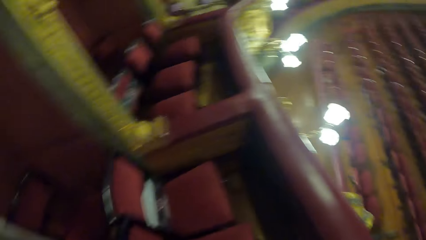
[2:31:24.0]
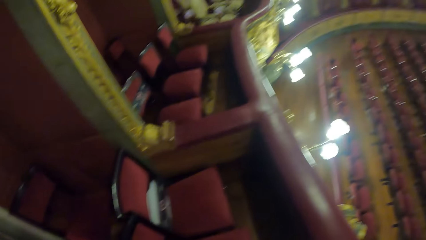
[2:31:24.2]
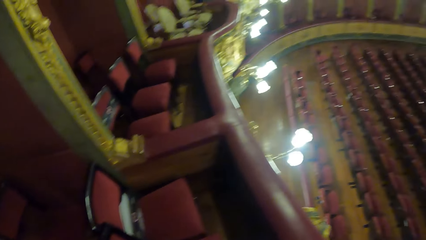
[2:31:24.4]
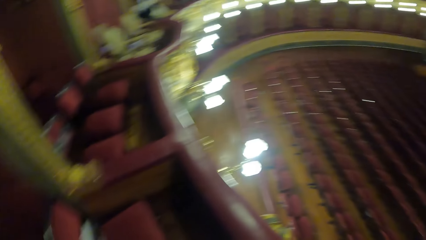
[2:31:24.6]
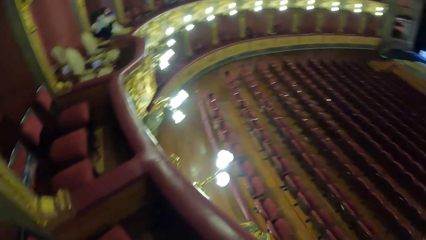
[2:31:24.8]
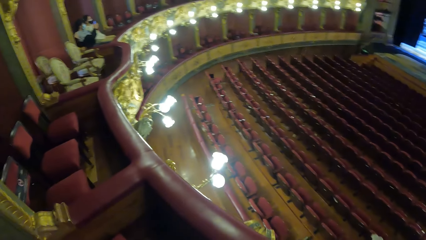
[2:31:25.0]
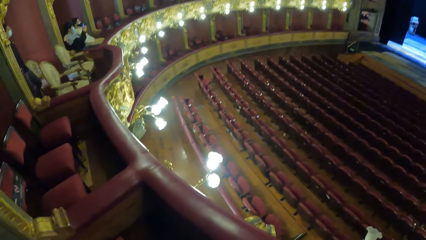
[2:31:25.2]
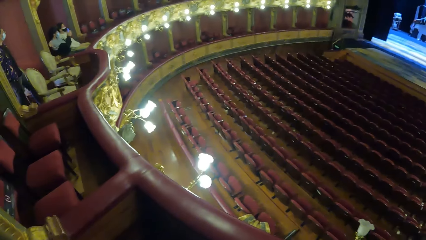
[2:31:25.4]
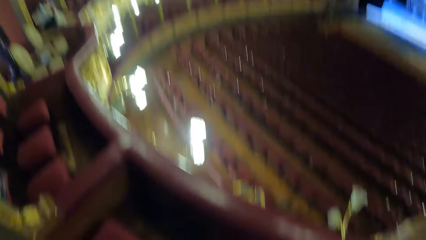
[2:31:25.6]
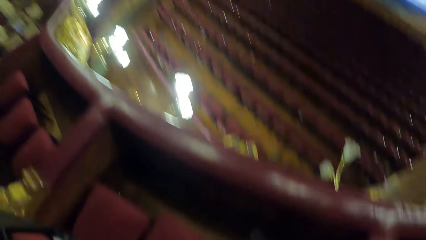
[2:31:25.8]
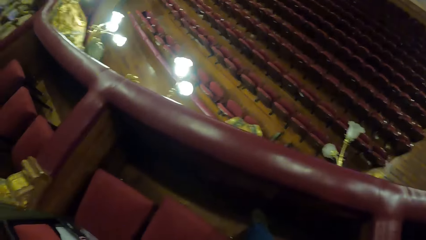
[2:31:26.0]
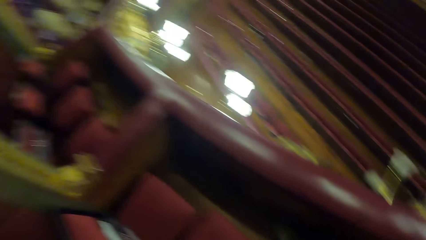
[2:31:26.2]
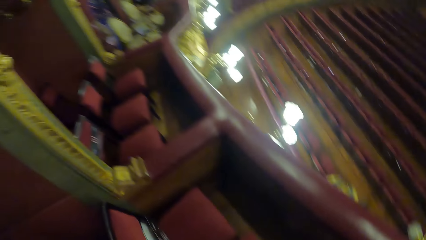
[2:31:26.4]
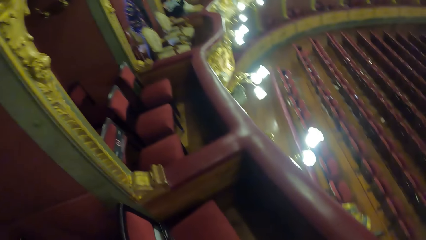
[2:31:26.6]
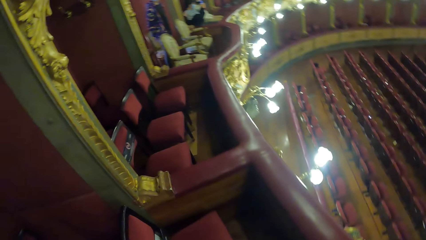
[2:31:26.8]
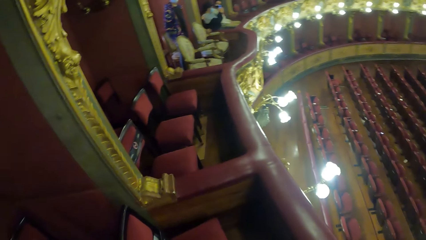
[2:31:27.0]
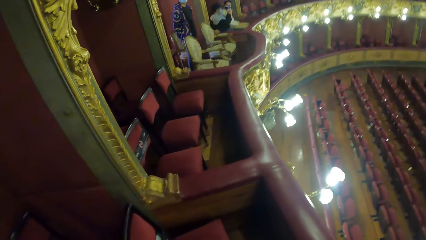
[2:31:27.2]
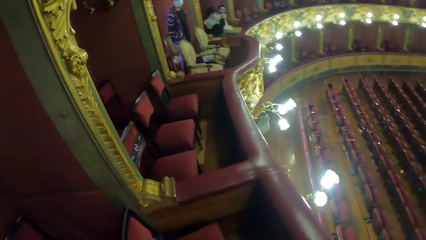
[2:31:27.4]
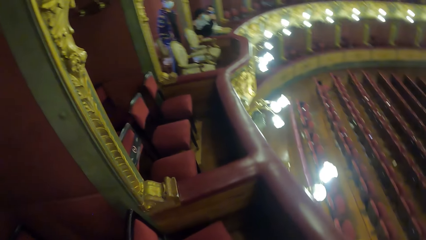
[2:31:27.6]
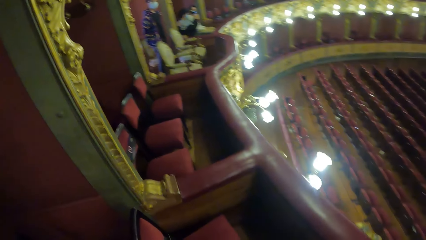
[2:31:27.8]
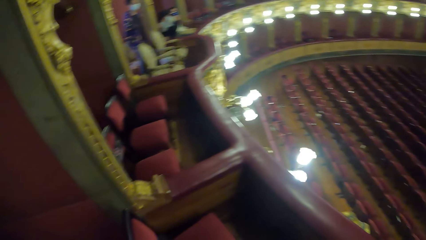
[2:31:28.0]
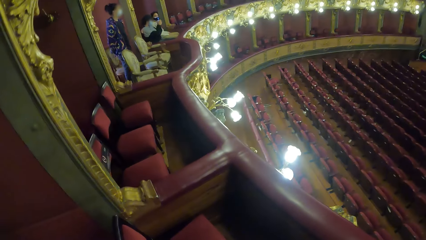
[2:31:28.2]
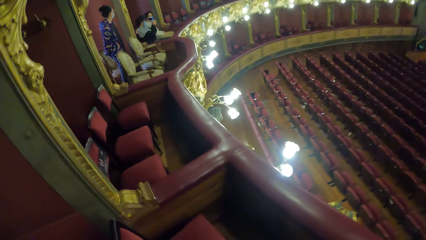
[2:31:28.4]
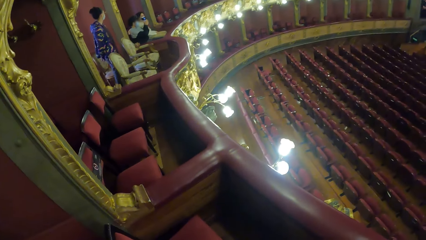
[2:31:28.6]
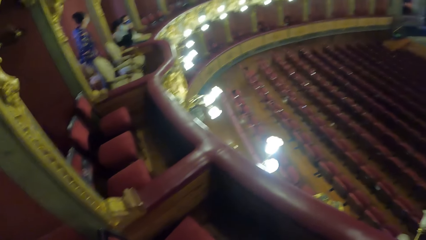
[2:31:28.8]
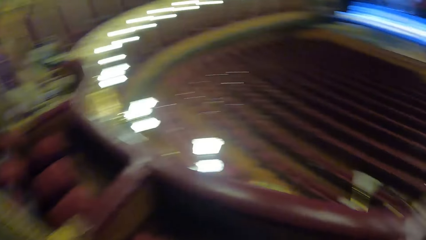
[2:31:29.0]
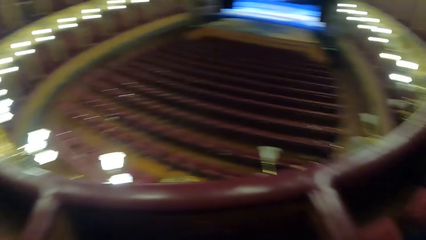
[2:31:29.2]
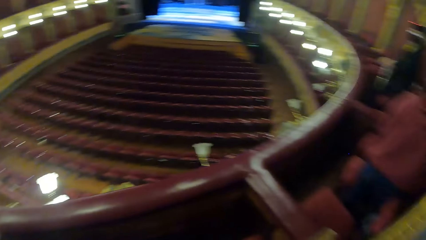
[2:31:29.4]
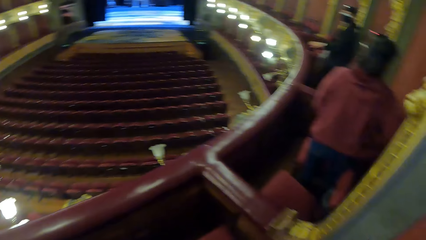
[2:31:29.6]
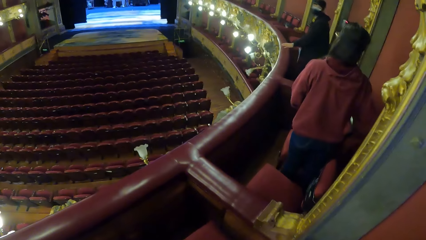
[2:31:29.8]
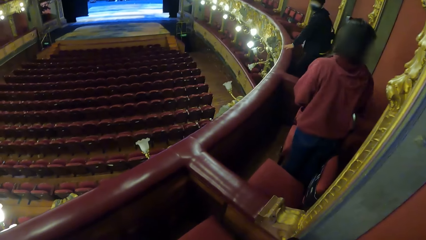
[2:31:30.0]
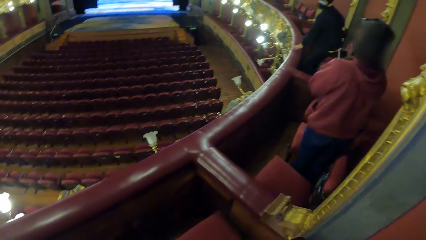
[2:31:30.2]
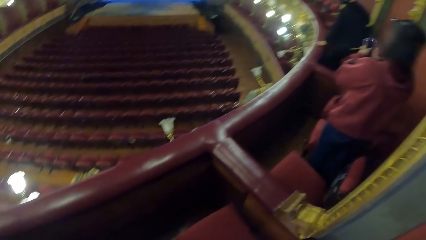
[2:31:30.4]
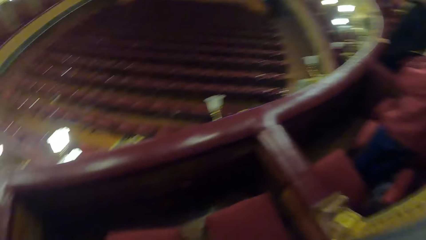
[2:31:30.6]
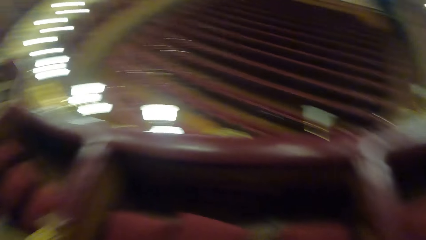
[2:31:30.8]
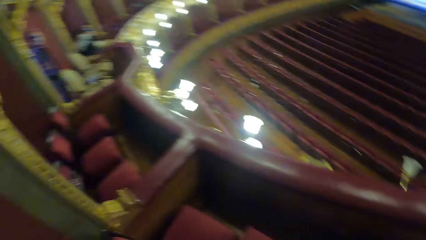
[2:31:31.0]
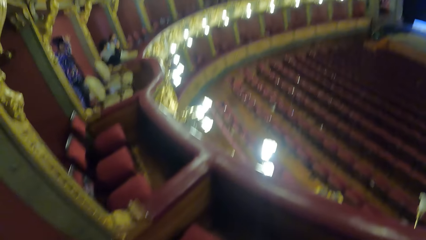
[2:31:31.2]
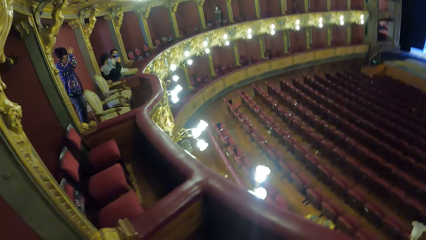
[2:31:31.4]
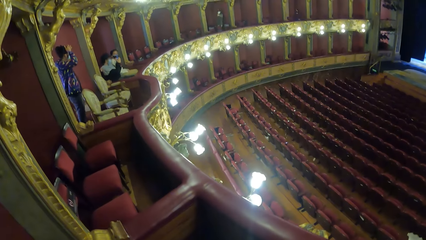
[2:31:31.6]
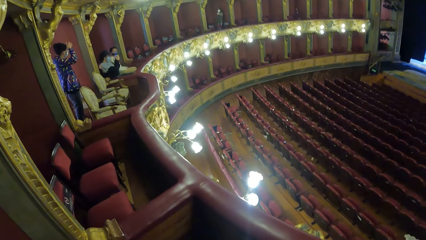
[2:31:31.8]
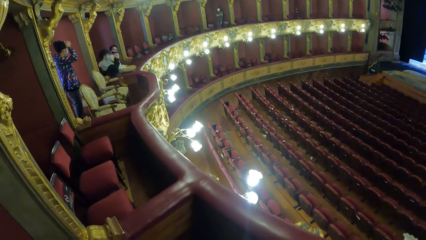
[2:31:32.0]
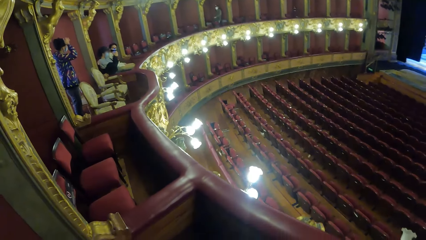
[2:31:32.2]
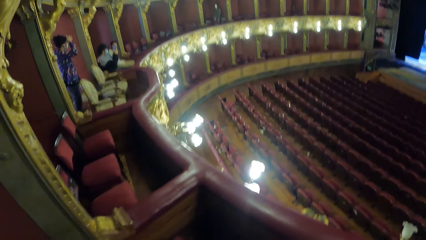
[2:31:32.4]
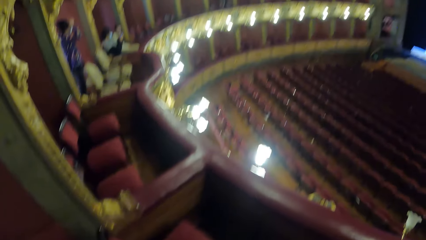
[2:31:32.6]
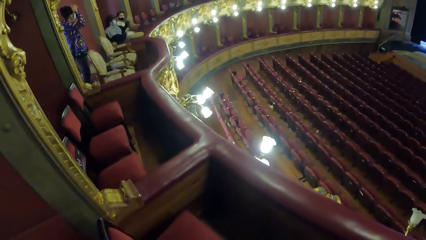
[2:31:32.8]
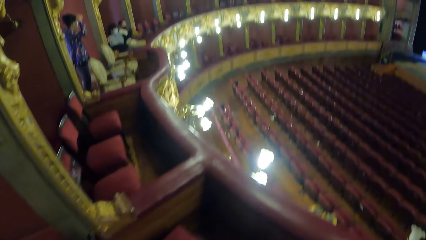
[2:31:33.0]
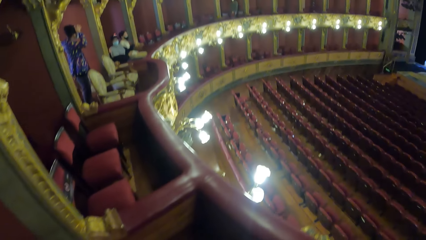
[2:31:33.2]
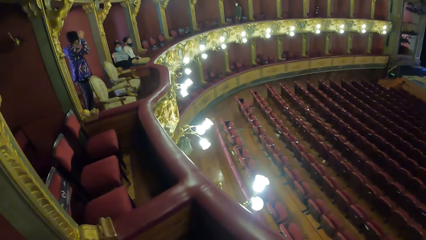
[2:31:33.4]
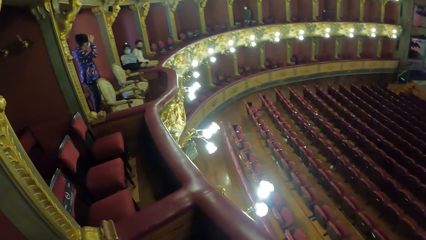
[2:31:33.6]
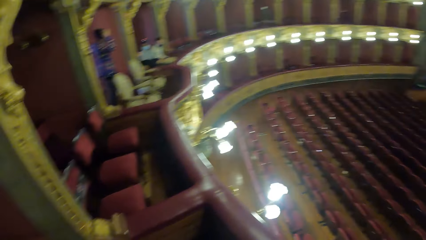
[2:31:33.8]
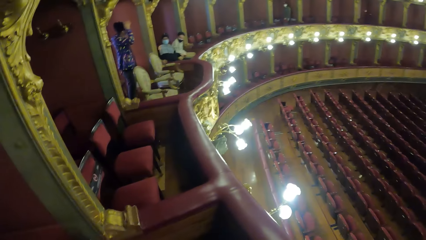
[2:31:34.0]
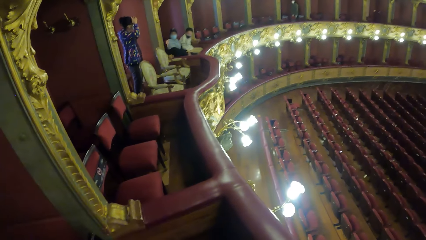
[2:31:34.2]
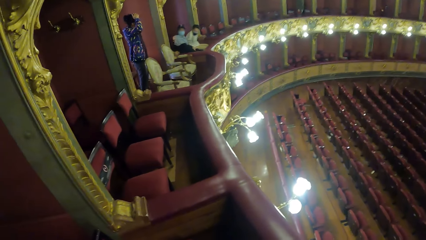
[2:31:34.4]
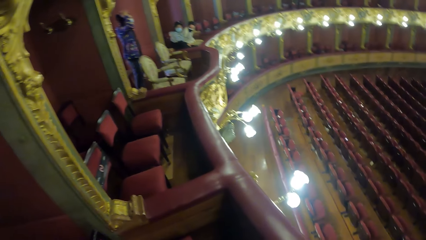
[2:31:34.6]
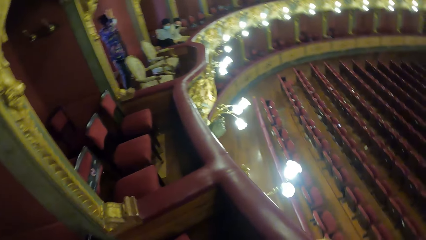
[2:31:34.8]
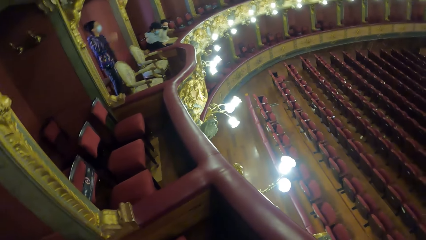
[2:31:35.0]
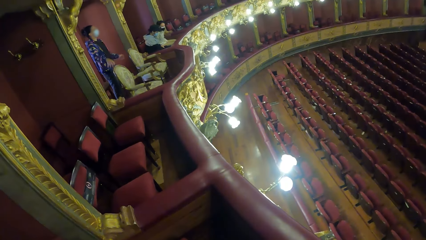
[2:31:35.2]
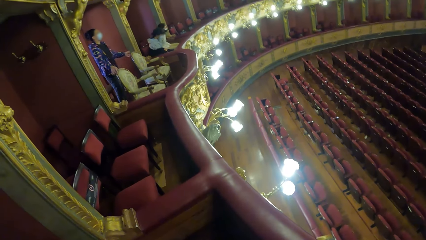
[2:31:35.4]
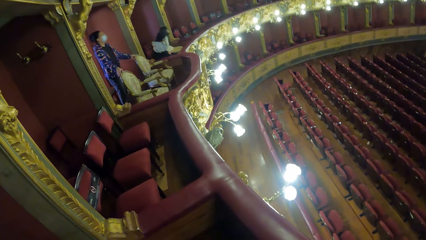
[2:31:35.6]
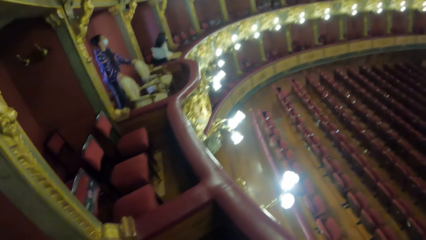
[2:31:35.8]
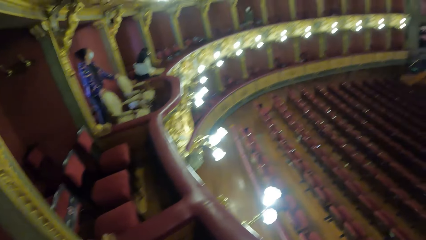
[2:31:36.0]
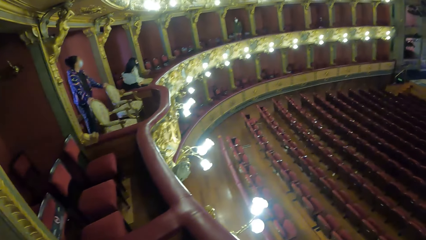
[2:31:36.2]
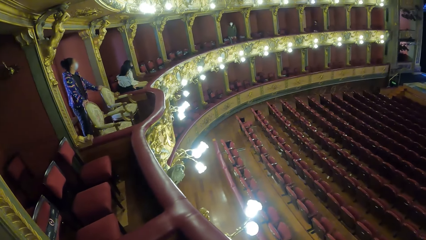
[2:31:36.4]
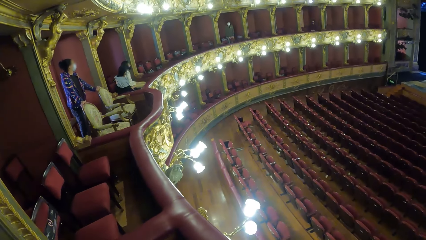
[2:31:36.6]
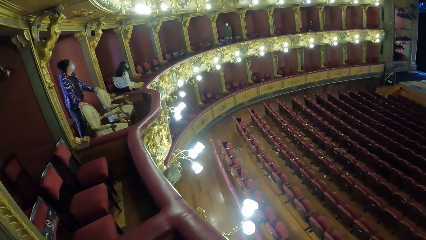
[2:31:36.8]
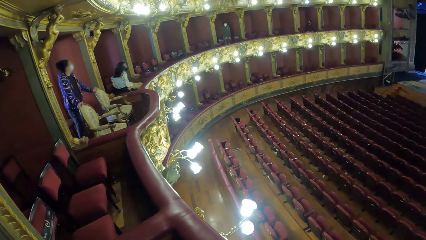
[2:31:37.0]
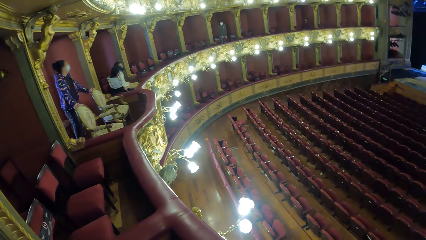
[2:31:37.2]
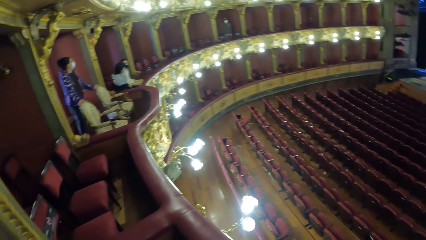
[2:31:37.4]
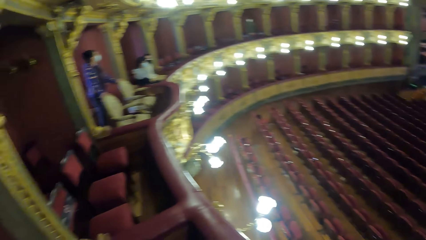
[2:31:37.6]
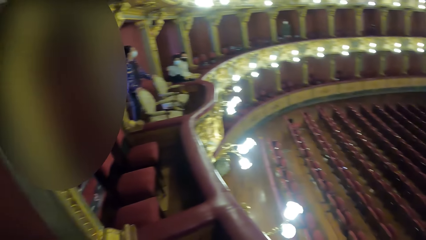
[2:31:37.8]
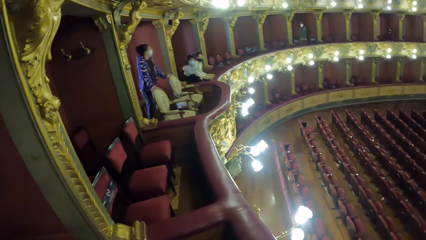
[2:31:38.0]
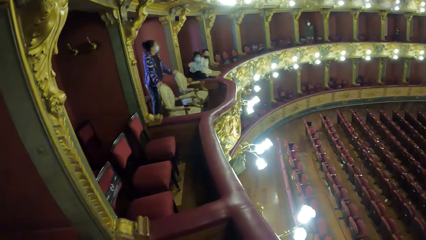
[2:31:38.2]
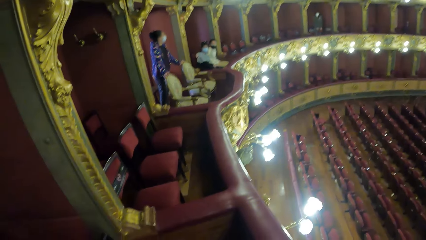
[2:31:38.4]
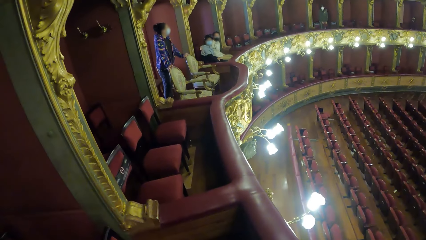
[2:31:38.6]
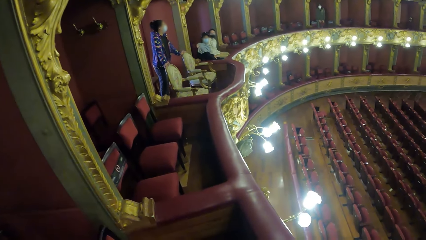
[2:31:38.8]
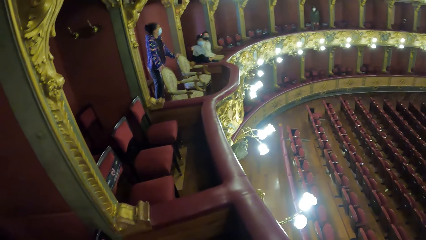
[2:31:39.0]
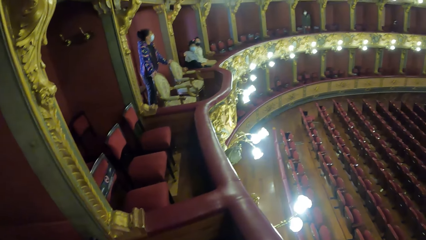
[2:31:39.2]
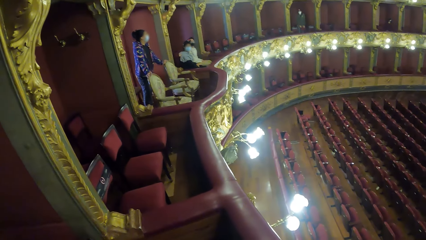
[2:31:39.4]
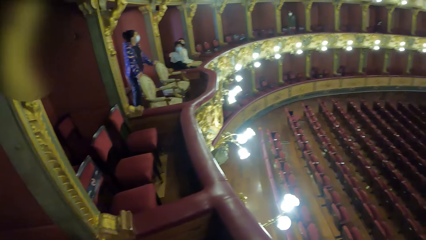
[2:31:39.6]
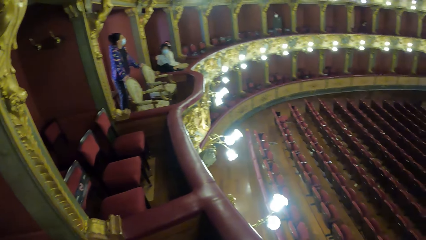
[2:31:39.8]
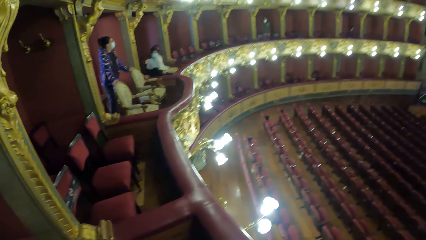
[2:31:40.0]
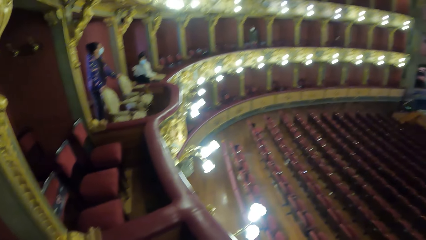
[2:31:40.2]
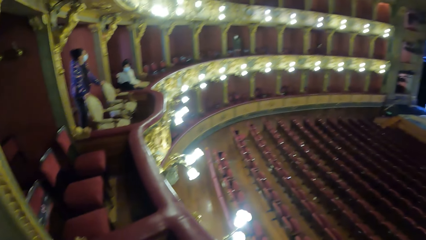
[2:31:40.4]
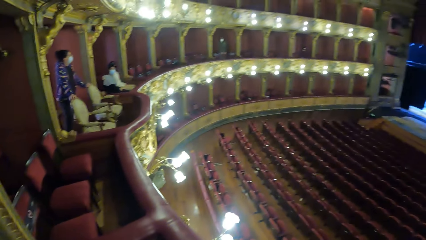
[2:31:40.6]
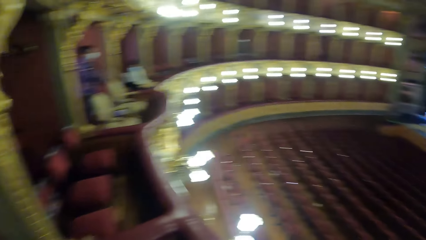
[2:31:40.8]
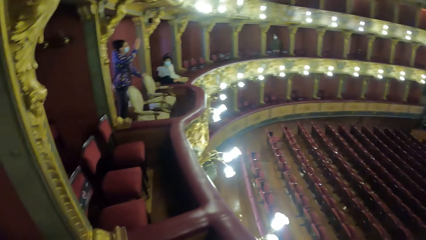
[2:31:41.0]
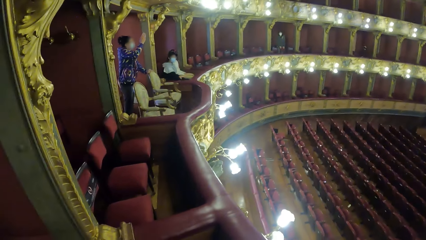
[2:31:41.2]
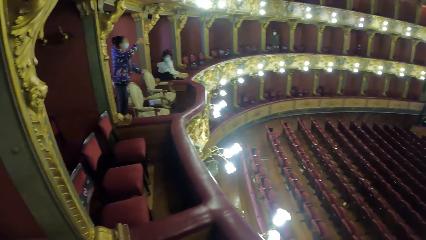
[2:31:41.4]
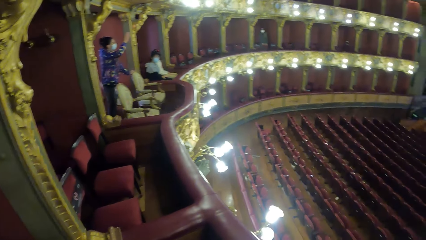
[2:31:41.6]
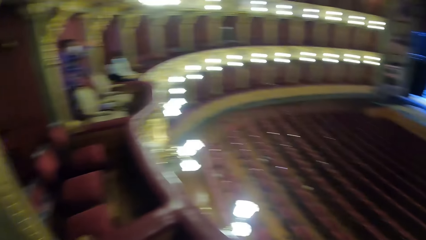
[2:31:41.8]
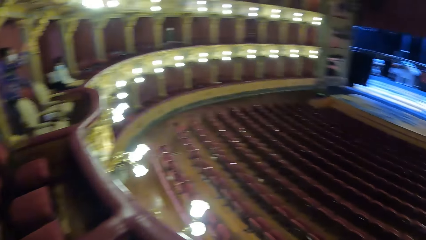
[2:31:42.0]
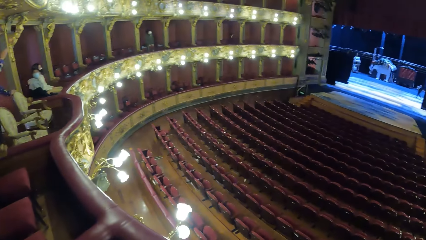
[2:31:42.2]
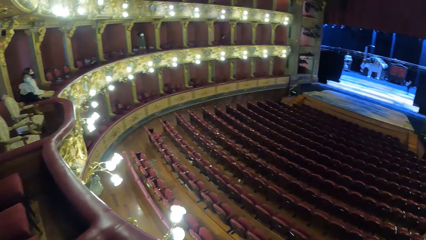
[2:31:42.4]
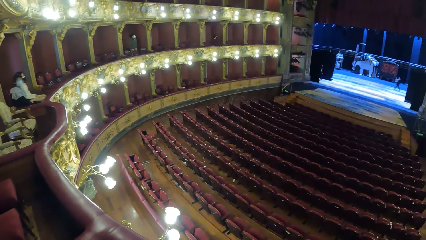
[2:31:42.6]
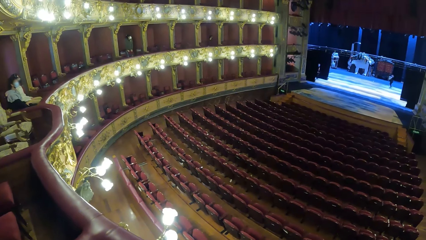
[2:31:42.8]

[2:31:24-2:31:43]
The man places his left hand on the hand rail. The woman raises the phone in her hands. Another woman touches her hair with her right hand. The other woman places her right hand on a seat and places her left hand on a seat. She gestures with her right hand.
